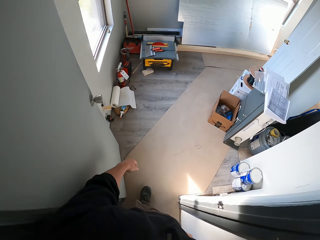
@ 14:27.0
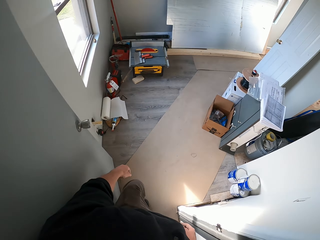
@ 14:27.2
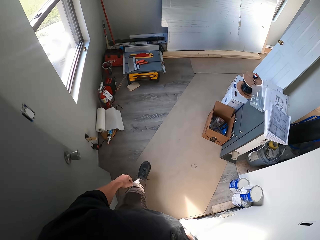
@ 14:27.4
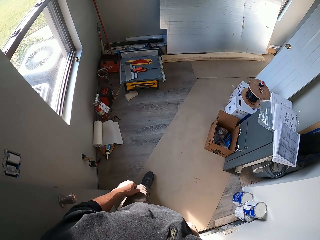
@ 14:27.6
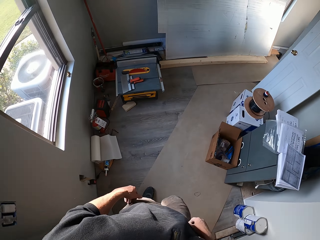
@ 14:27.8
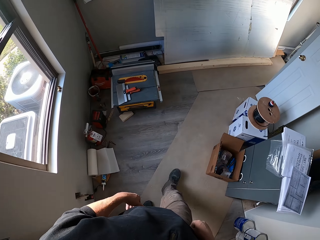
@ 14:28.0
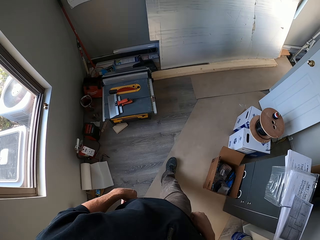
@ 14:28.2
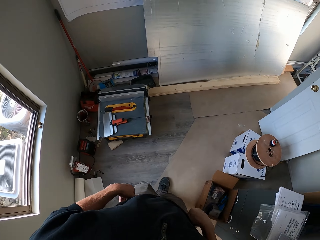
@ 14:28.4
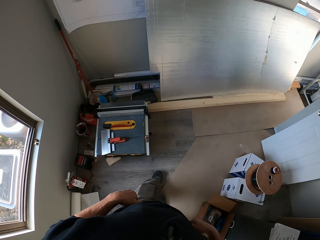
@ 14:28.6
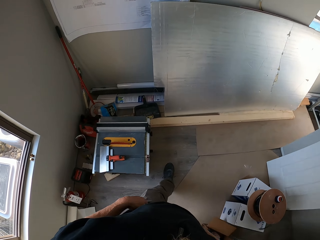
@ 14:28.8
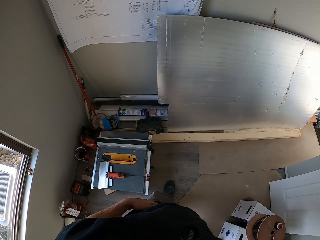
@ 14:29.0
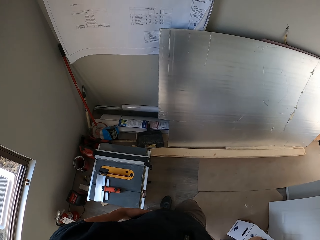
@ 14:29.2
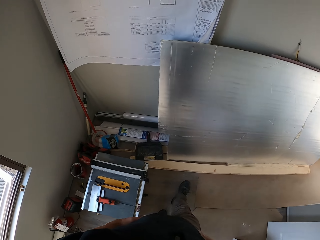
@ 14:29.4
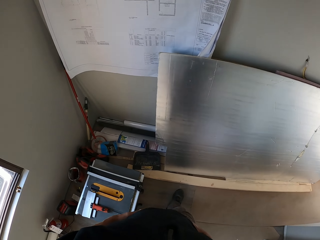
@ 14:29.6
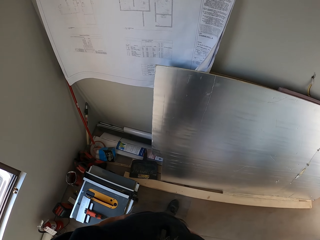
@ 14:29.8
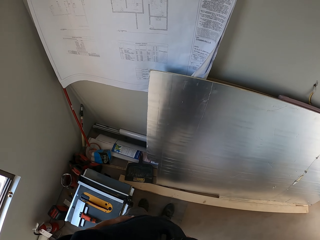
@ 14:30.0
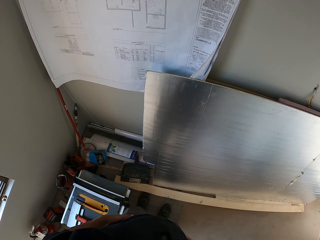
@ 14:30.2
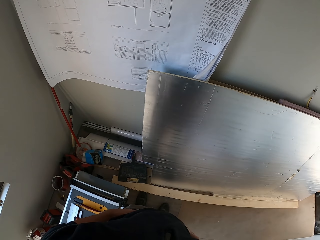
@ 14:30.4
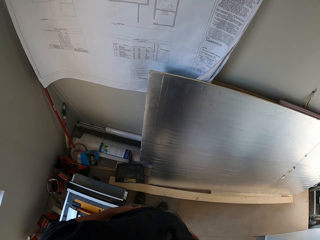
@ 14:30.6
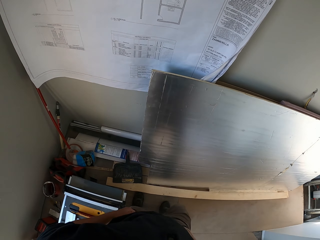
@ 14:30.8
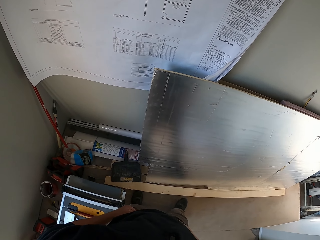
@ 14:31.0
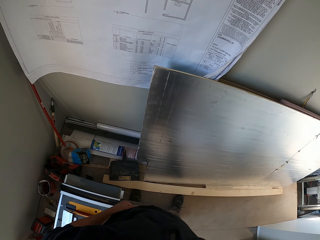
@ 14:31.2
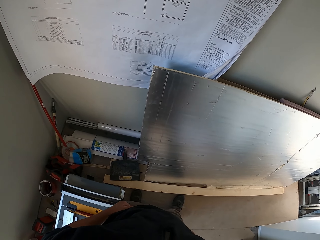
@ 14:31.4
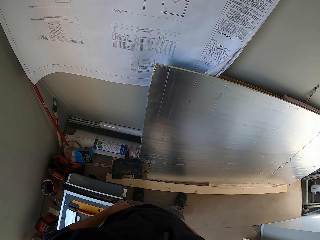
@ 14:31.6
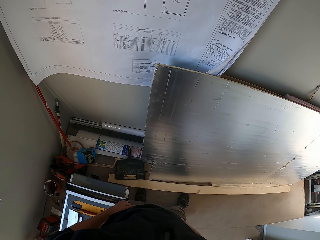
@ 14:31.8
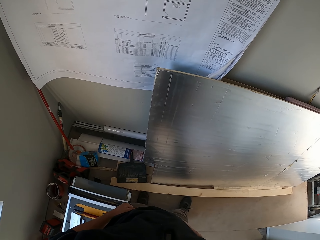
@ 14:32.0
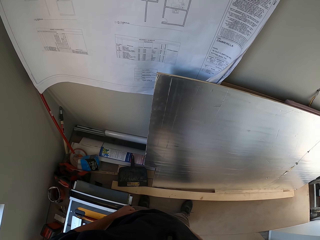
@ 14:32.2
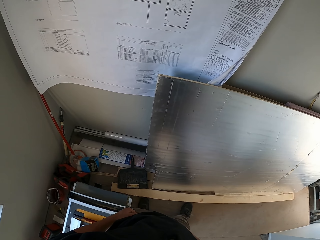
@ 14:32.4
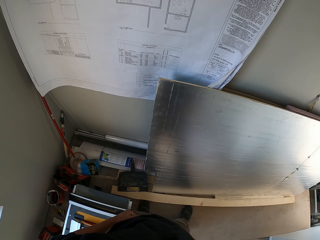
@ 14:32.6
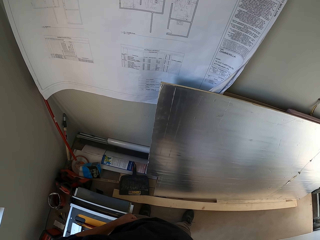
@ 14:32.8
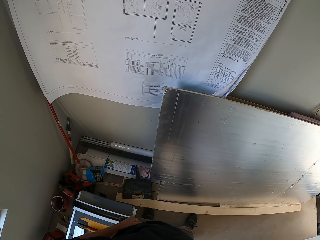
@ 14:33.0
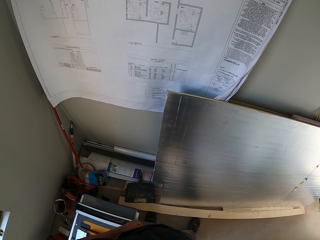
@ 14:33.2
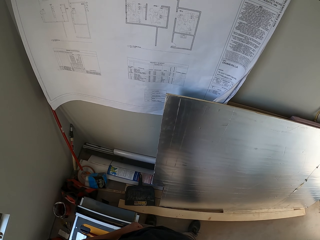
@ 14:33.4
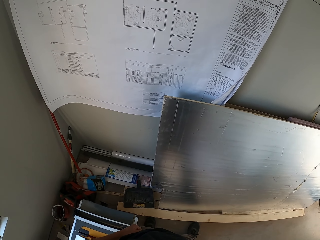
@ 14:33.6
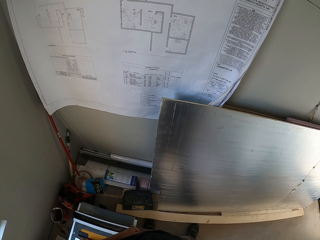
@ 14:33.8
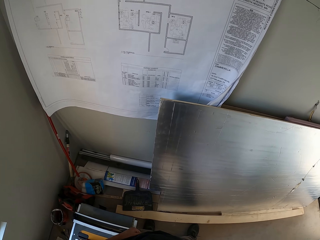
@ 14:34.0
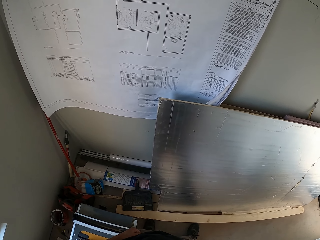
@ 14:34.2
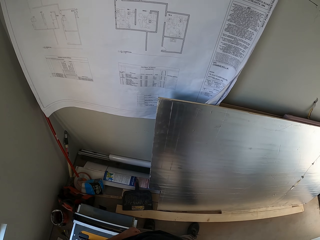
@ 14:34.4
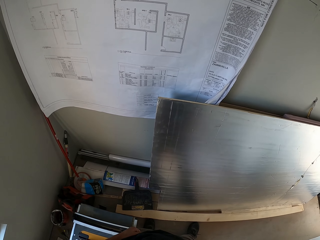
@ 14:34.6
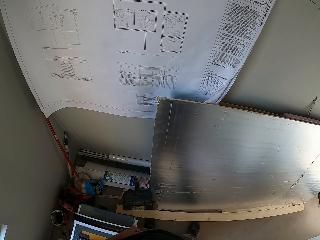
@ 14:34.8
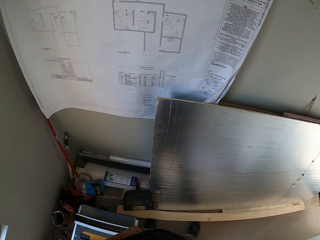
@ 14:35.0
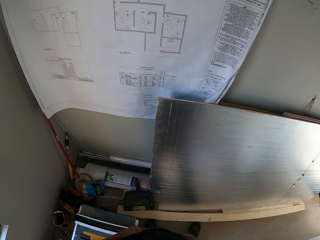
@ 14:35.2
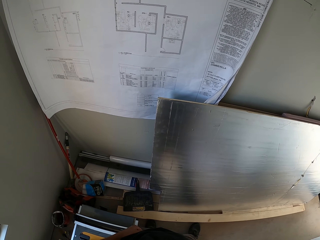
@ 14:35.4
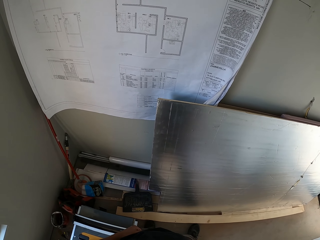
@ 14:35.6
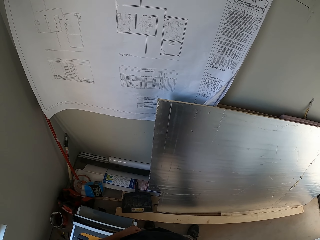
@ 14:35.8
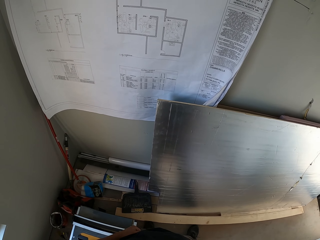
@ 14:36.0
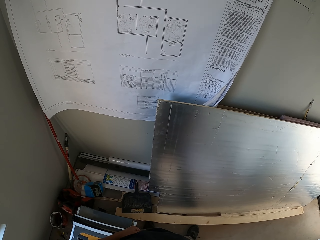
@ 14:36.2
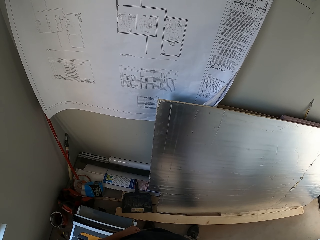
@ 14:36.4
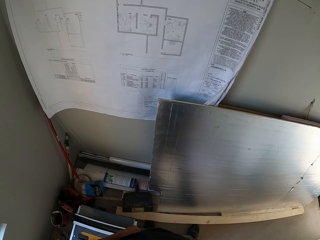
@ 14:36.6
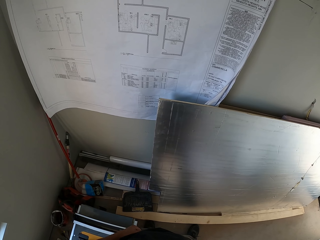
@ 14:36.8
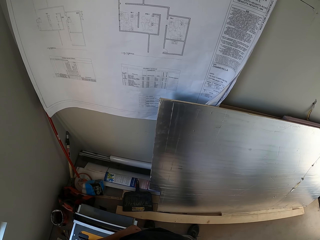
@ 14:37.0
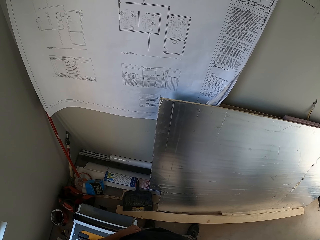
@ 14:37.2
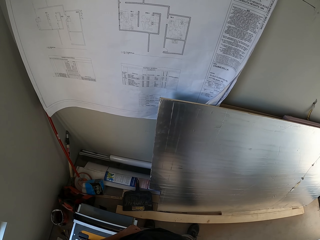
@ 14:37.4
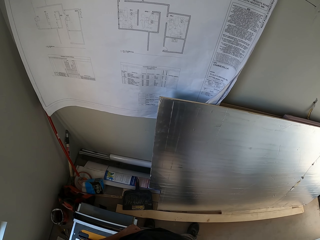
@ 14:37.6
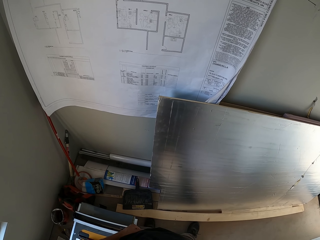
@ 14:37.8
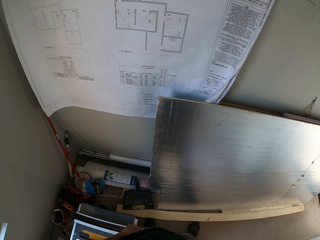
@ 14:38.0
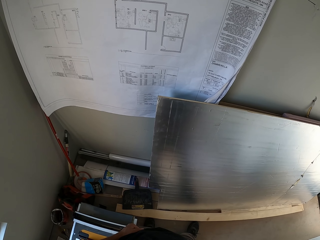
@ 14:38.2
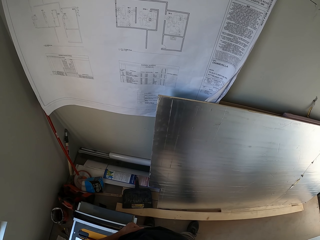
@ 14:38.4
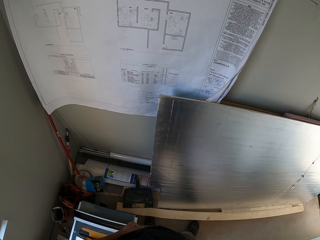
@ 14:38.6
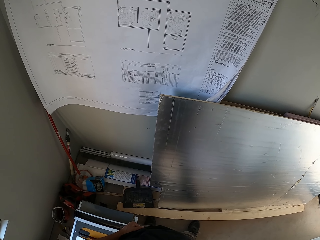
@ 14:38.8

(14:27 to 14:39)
The camera wearer stares at the manual. They look around.

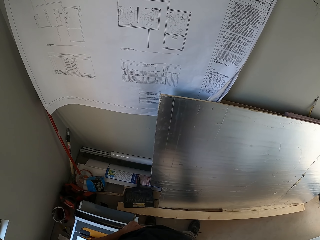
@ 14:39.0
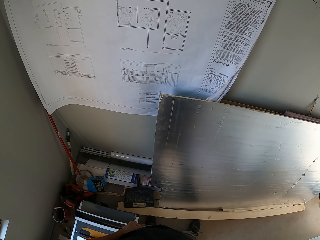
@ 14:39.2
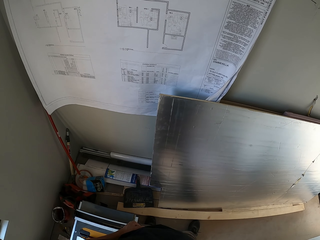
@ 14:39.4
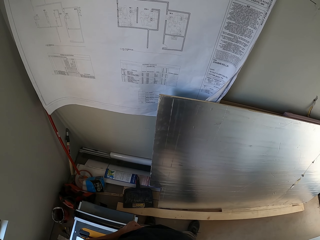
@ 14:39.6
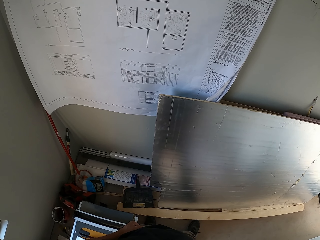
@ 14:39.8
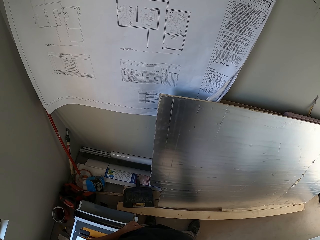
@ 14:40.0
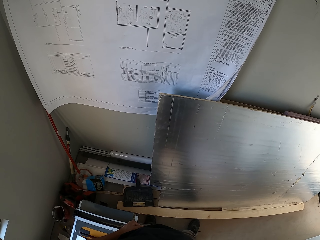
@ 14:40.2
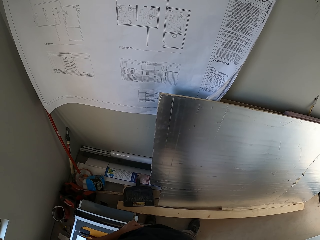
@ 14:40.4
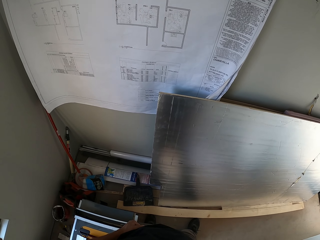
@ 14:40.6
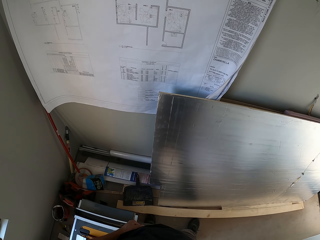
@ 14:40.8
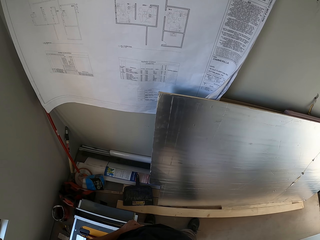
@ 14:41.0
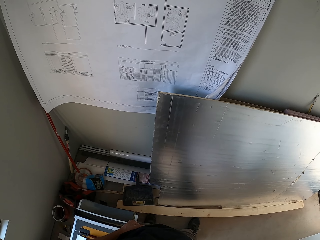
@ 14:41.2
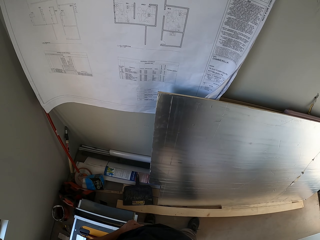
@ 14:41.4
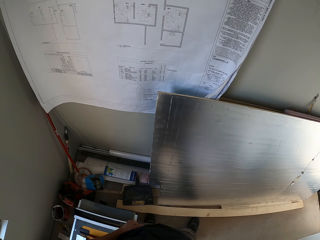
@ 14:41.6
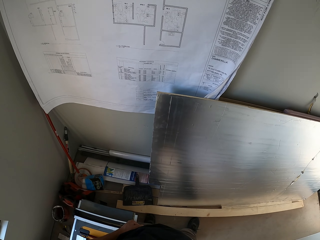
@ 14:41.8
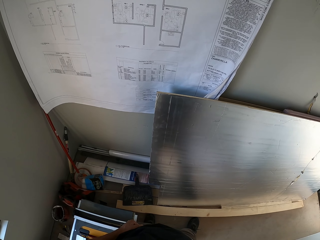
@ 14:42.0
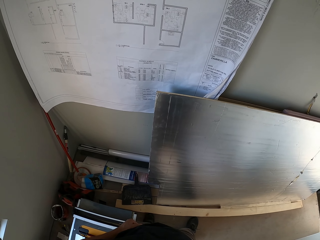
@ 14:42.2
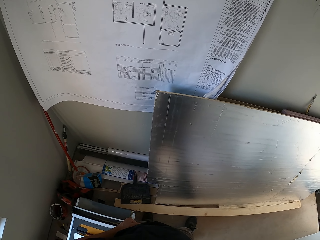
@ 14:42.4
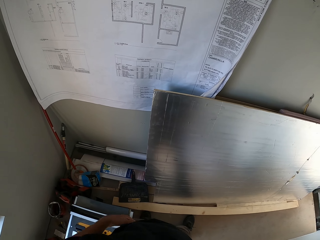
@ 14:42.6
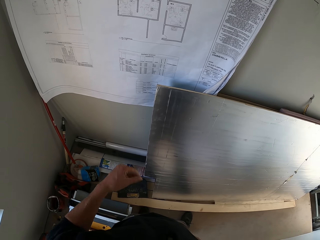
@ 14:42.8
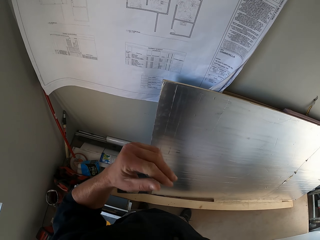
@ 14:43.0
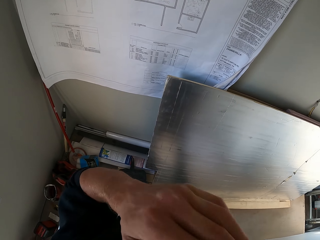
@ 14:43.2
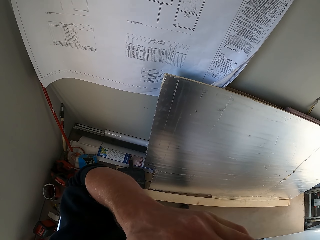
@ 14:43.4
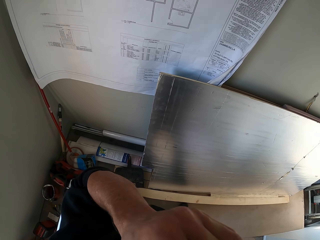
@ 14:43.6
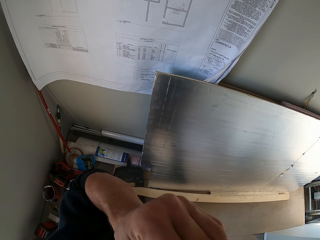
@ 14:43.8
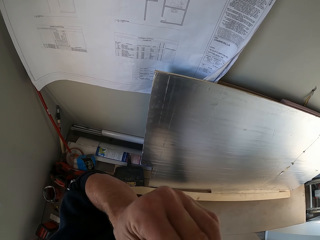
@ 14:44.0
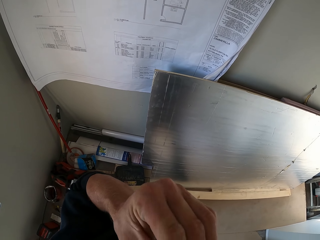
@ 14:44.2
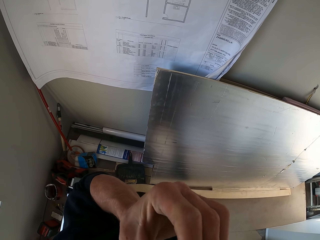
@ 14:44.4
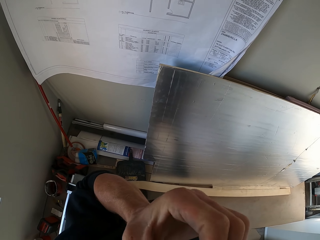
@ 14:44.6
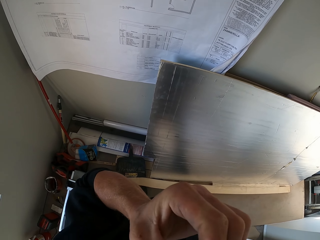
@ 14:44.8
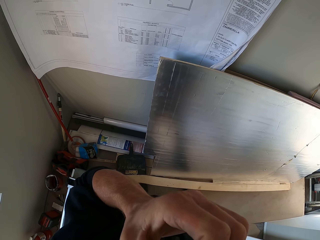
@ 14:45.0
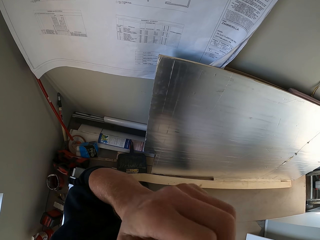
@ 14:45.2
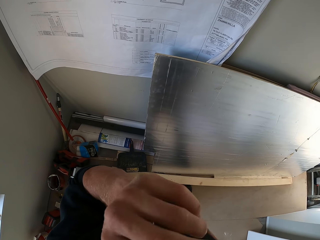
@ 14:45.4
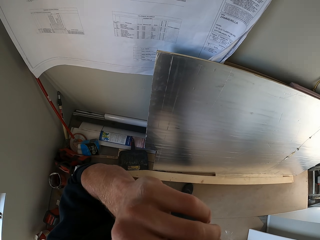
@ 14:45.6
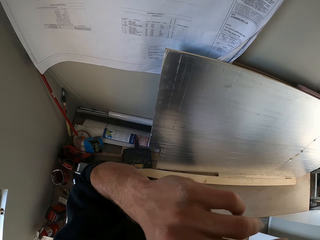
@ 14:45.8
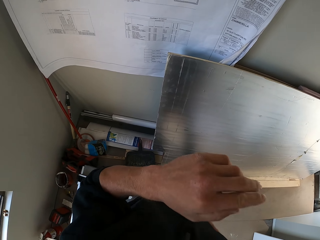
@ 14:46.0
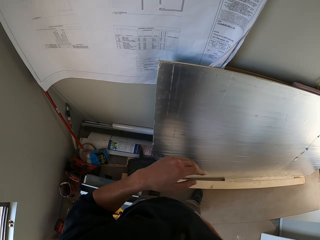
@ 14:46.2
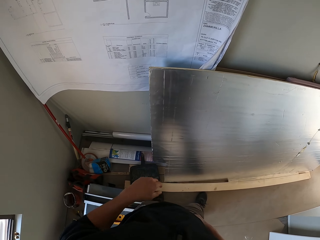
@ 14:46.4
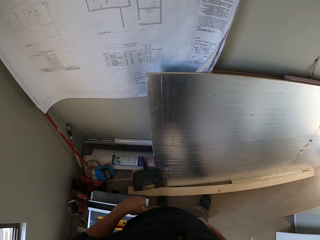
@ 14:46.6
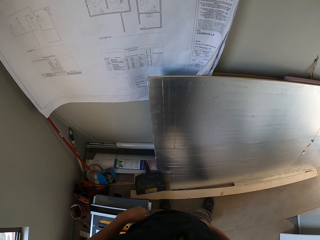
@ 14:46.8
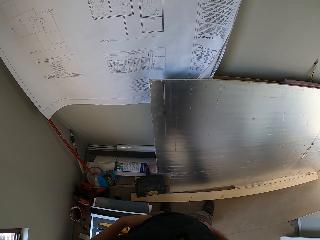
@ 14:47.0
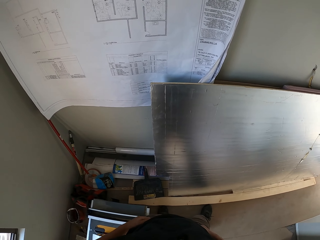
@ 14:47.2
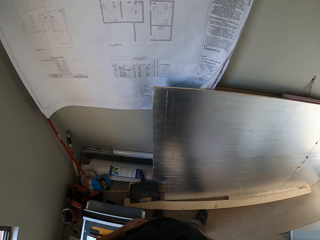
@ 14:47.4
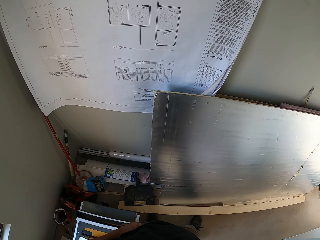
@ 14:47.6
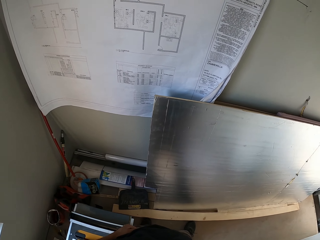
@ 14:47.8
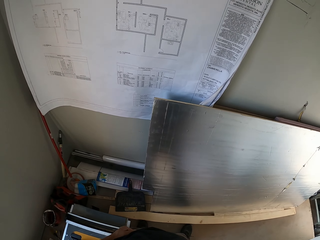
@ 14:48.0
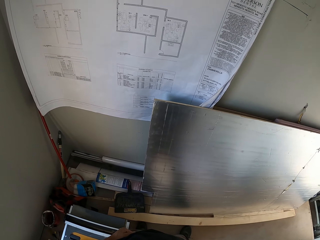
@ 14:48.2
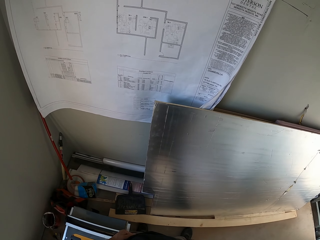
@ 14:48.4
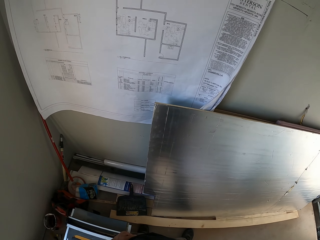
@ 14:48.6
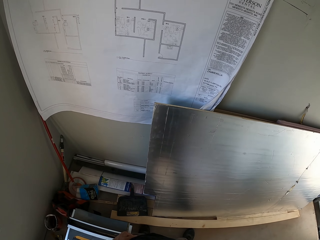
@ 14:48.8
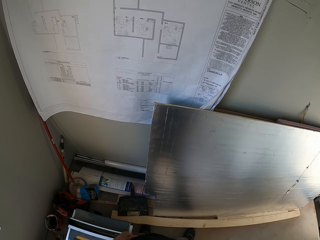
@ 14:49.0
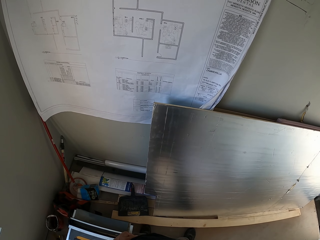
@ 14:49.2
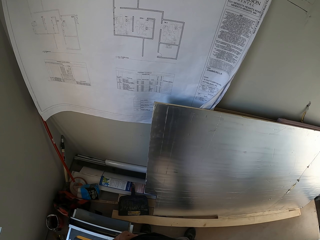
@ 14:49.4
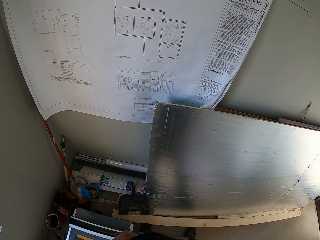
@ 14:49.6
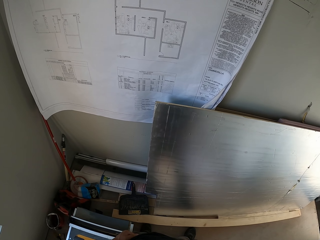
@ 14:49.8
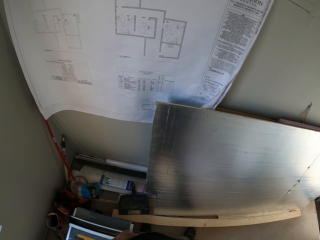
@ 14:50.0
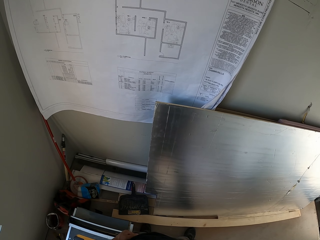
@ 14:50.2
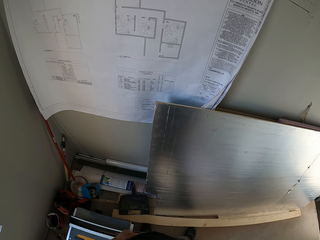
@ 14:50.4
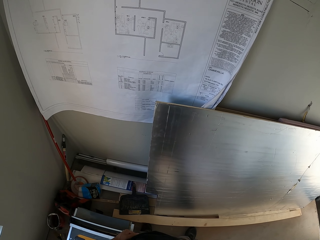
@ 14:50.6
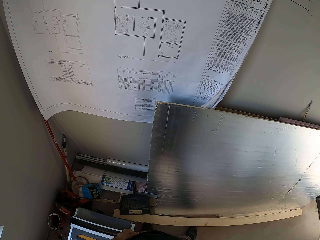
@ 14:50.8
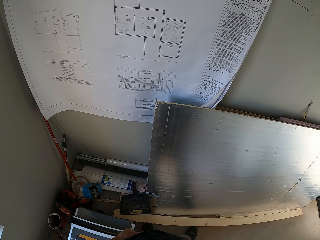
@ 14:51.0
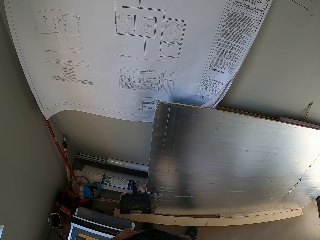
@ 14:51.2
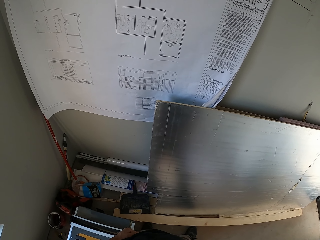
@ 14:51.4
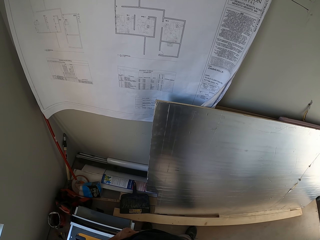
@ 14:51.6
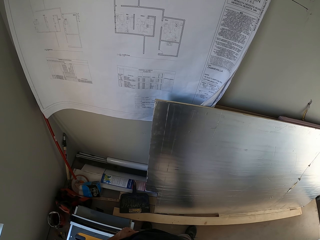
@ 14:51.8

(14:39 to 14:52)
The camera wearer scratches his face. He stares at the manual.
